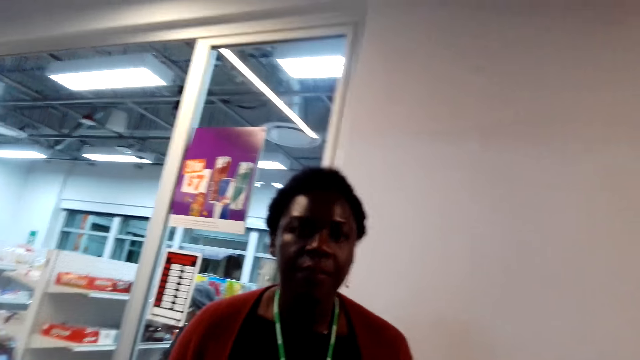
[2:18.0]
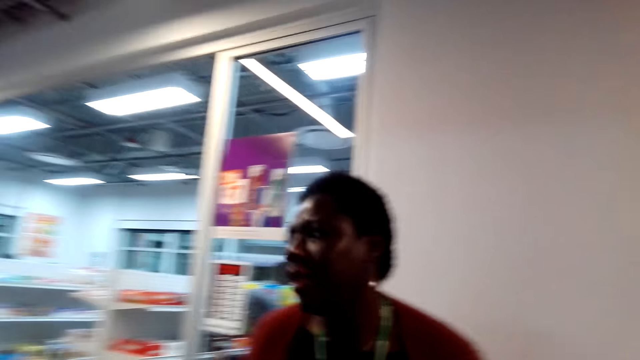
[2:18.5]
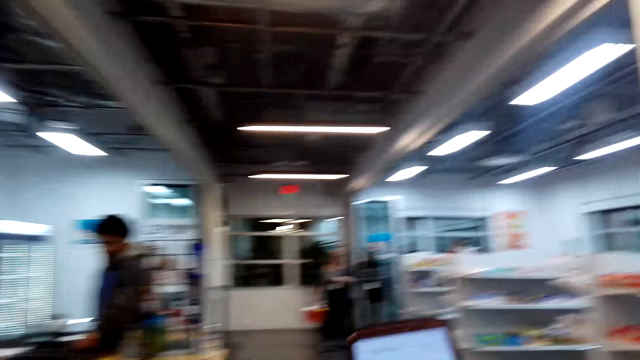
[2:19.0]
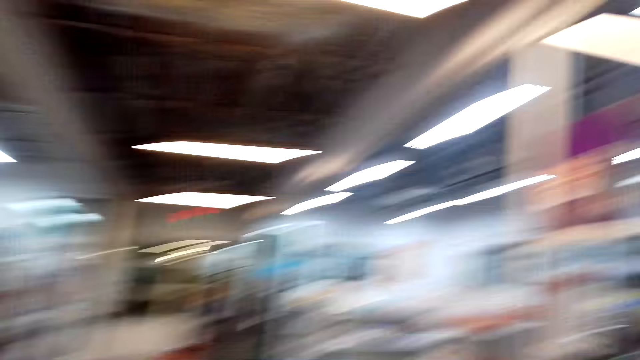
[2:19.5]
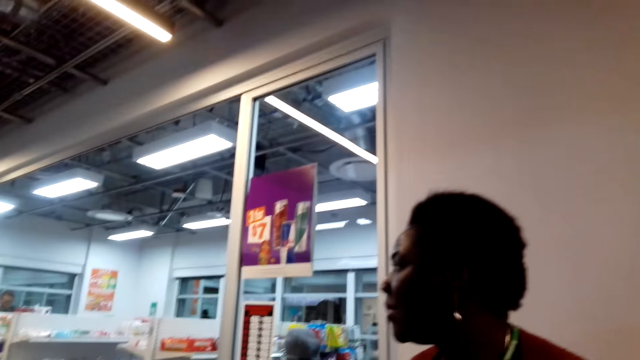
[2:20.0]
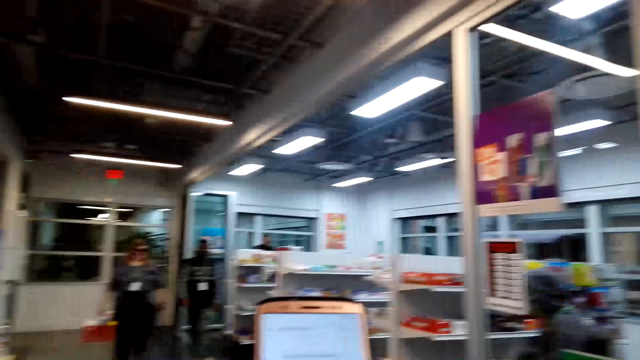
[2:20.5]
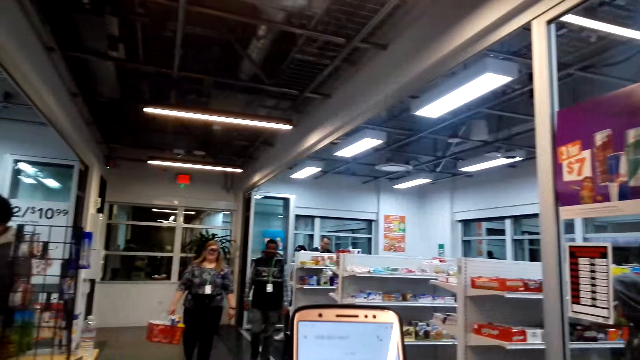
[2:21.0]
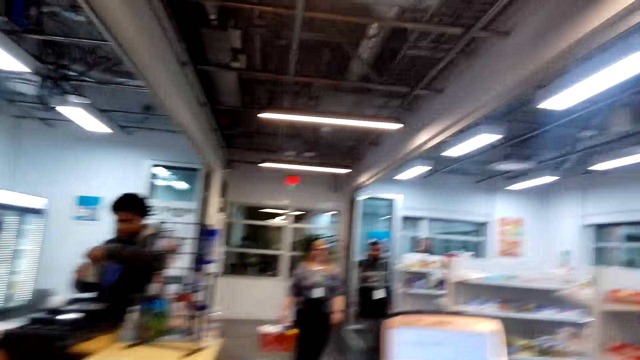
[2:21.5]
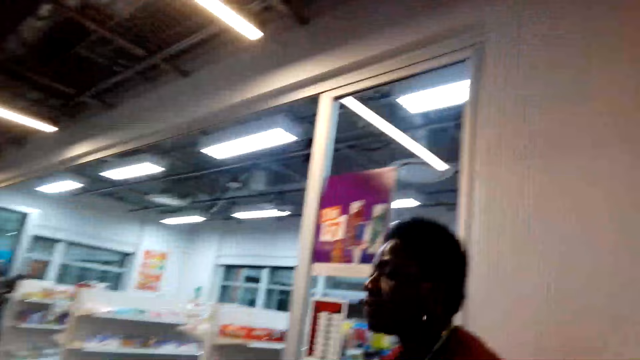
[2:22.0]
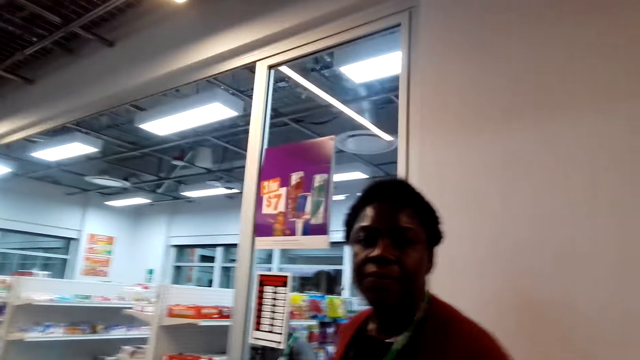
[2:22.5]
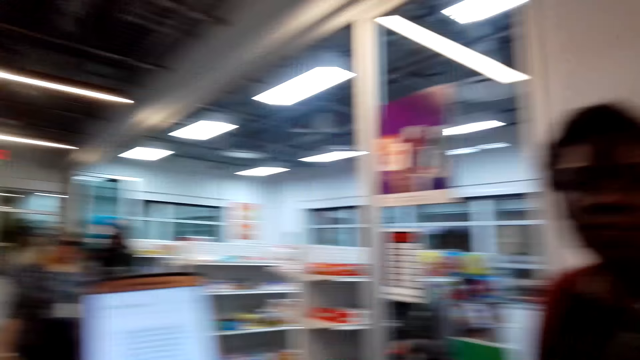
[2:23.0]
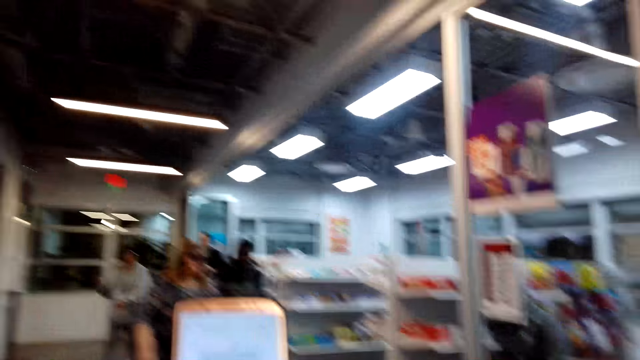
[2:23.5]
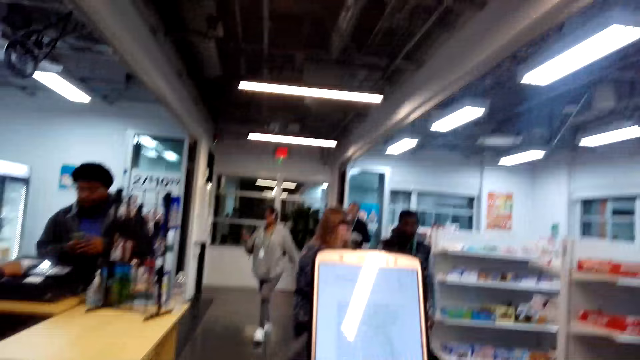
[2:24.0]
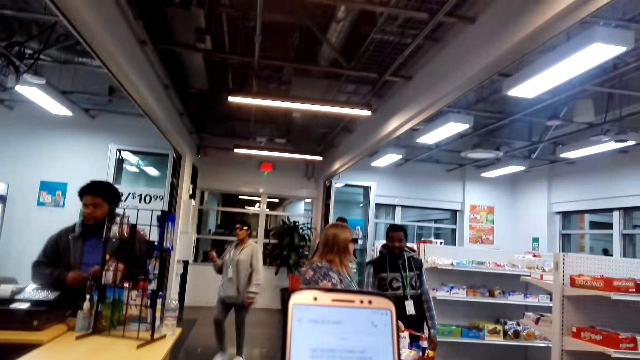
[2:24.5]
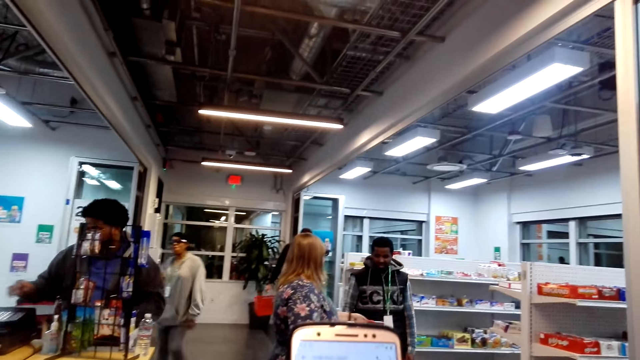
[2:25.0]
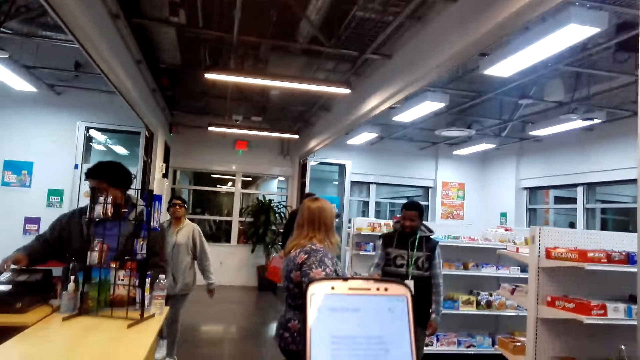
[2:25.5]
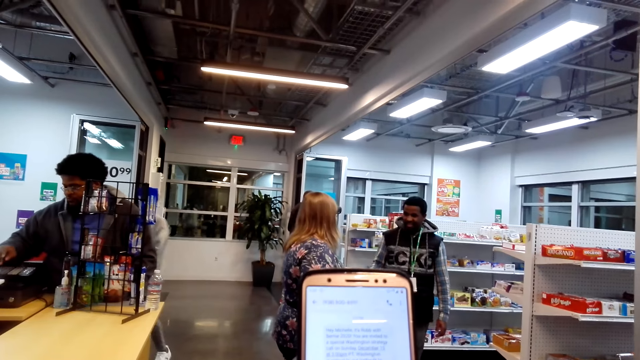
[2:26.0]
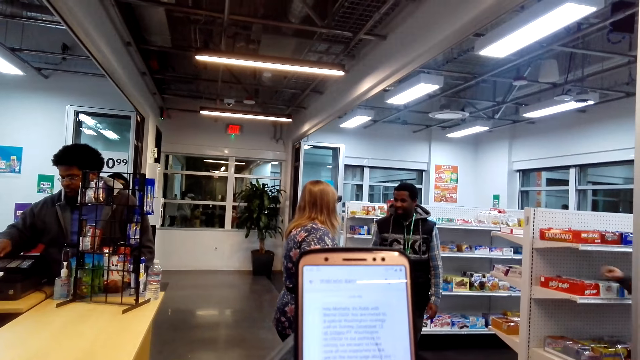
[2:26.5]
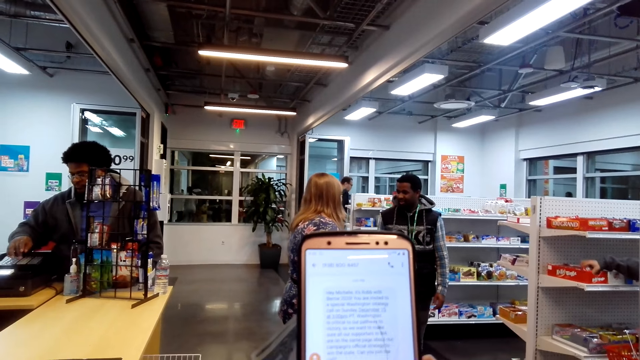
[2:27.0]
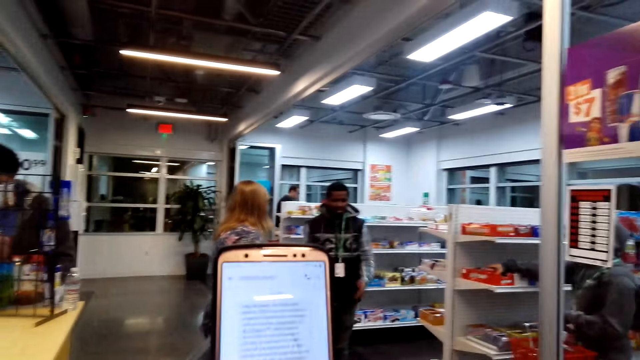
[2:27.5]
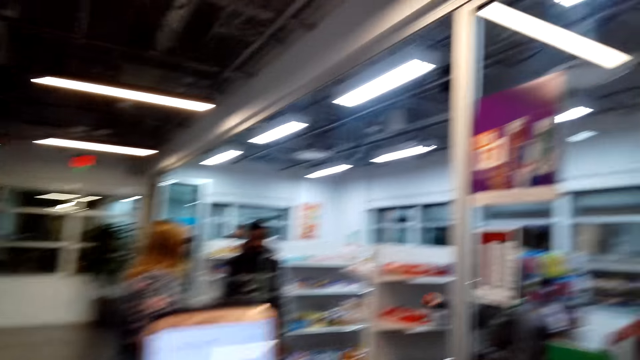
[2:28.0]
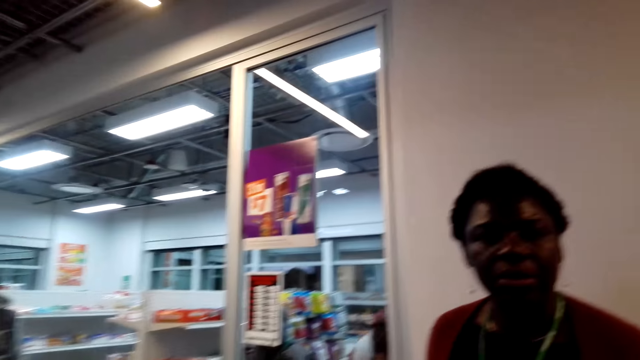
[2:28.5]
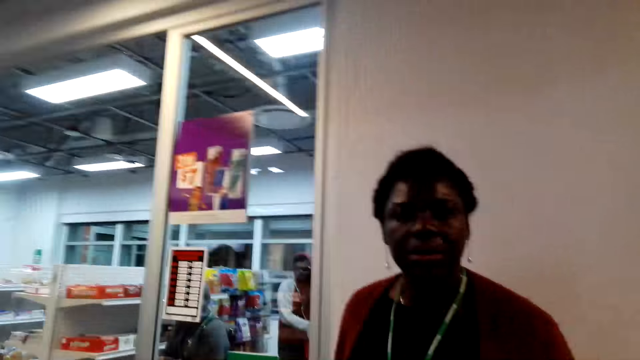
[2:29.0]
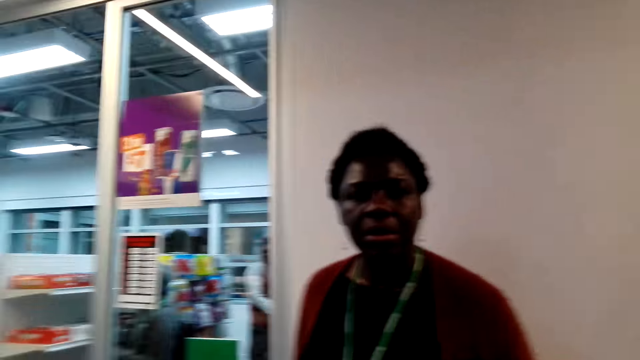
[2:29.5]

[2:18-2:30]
The camera wearer looks around. A woman walks. The camera wearer looks around. They use the phone. A man talks to the woman. Another man presses on the machine. The camera wearer looks around.

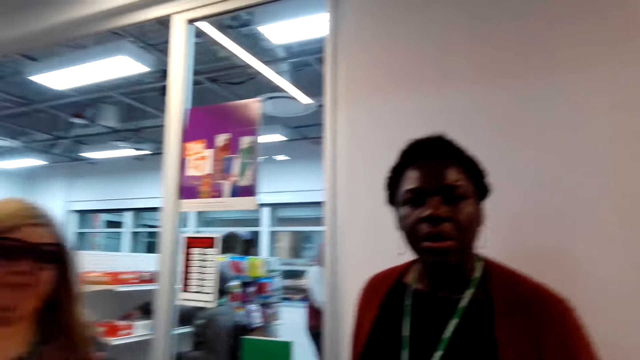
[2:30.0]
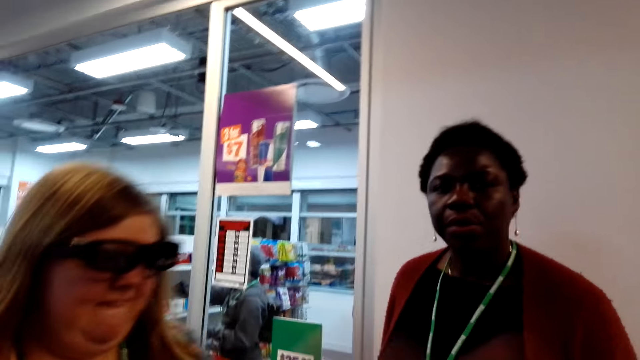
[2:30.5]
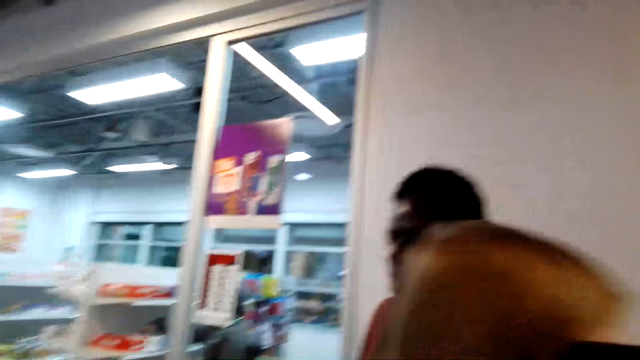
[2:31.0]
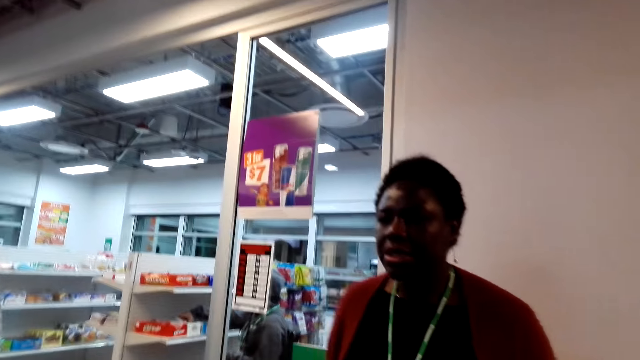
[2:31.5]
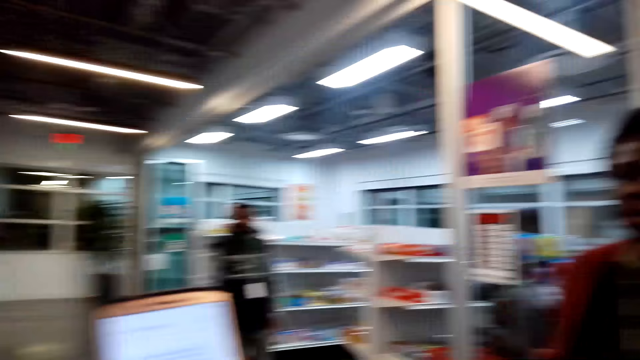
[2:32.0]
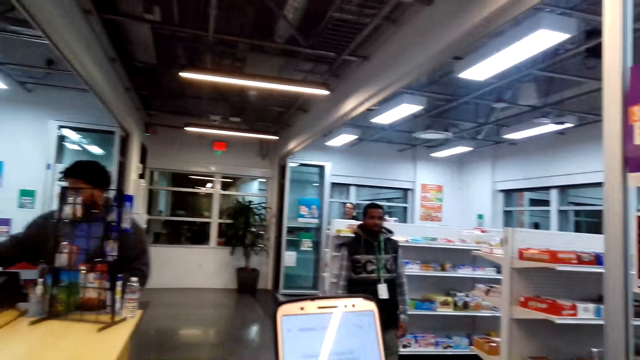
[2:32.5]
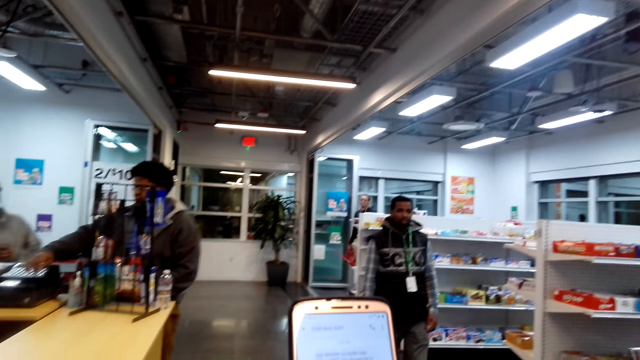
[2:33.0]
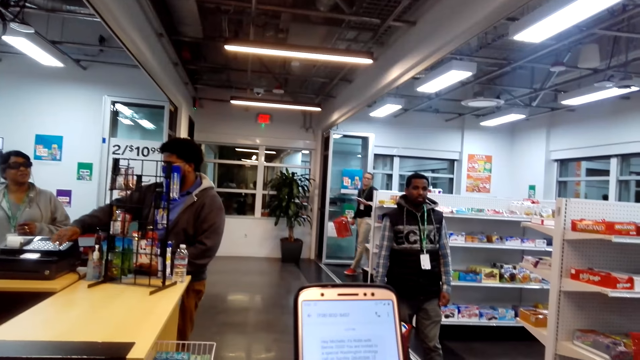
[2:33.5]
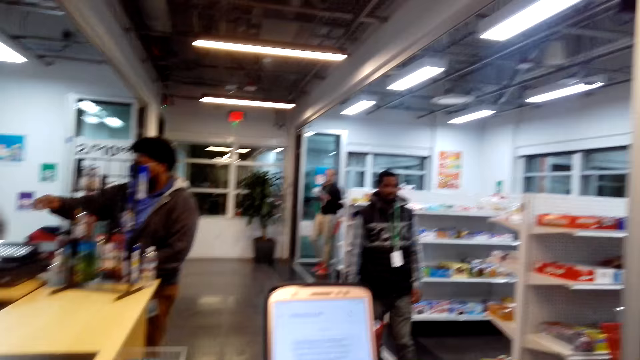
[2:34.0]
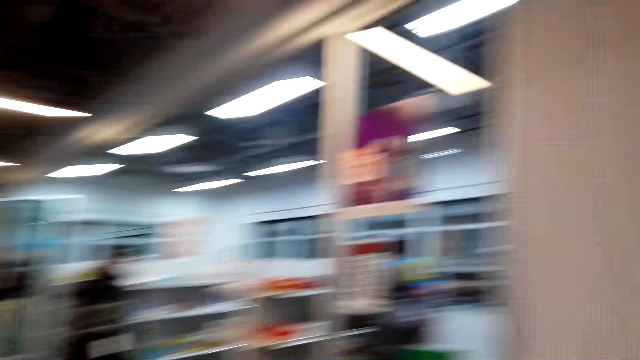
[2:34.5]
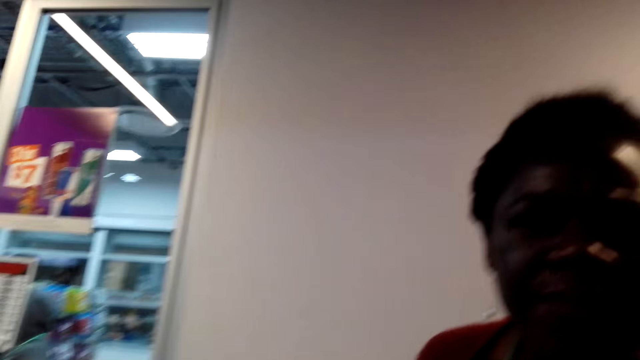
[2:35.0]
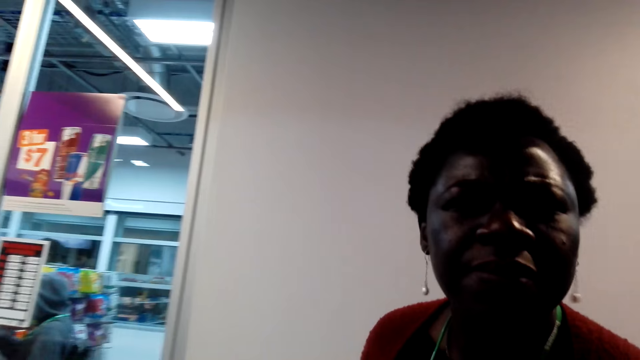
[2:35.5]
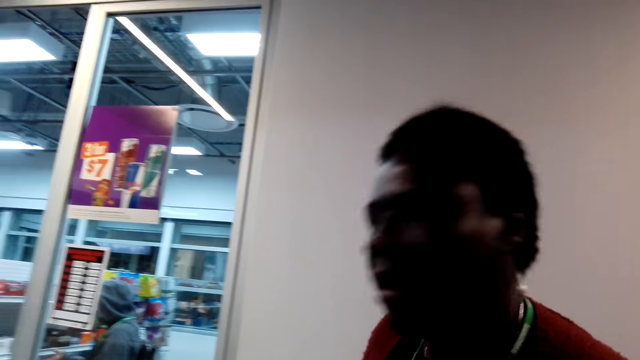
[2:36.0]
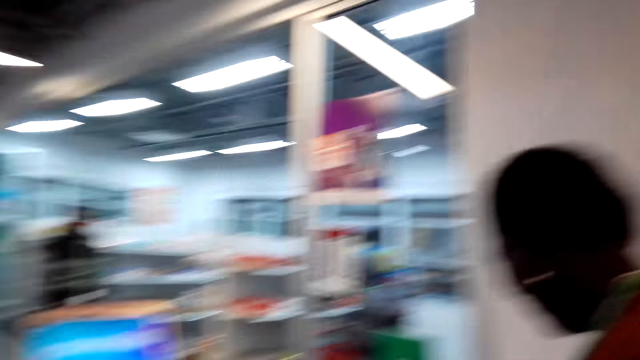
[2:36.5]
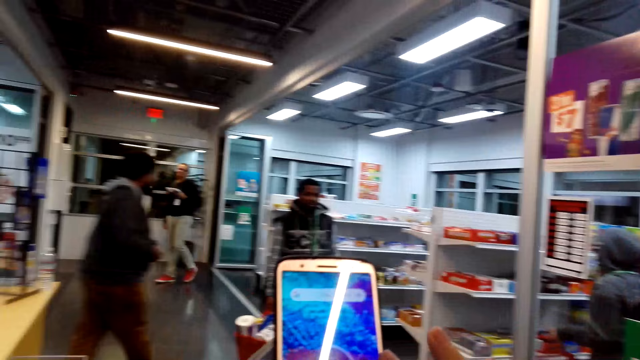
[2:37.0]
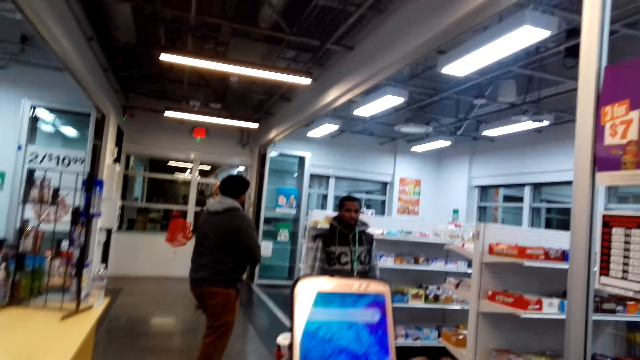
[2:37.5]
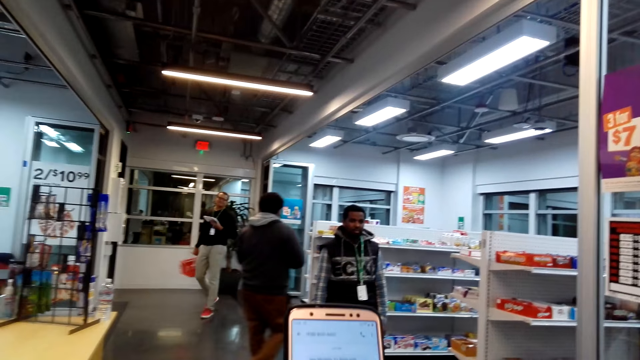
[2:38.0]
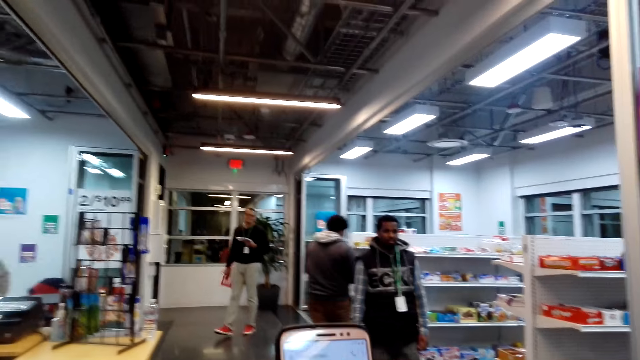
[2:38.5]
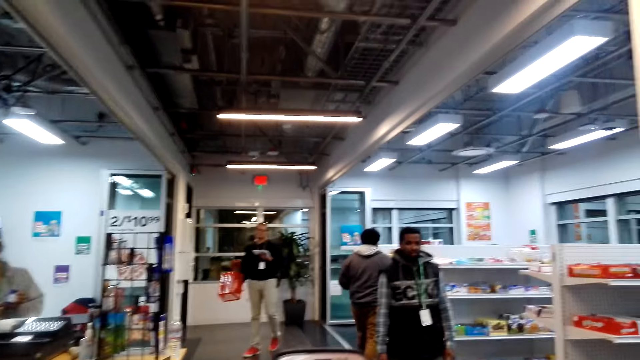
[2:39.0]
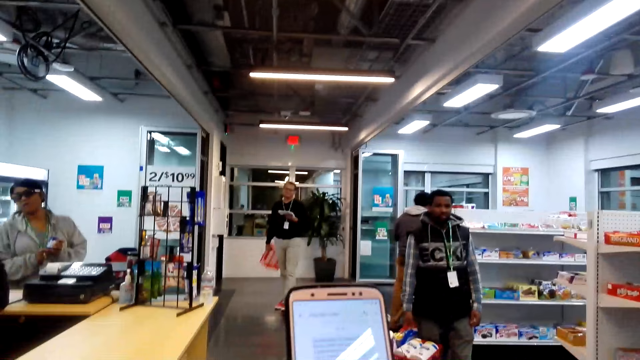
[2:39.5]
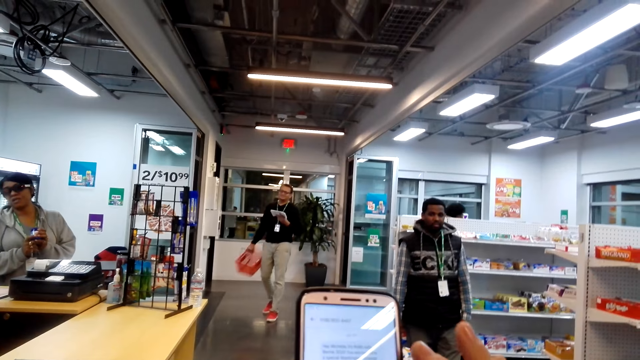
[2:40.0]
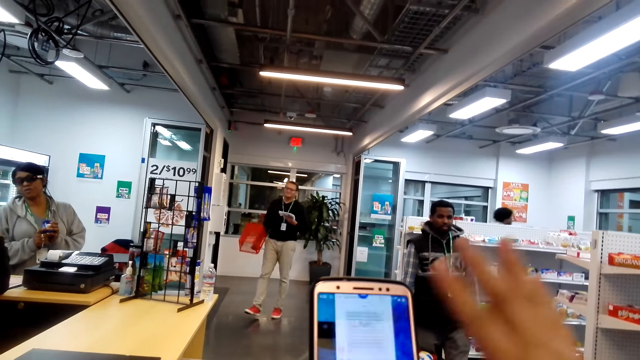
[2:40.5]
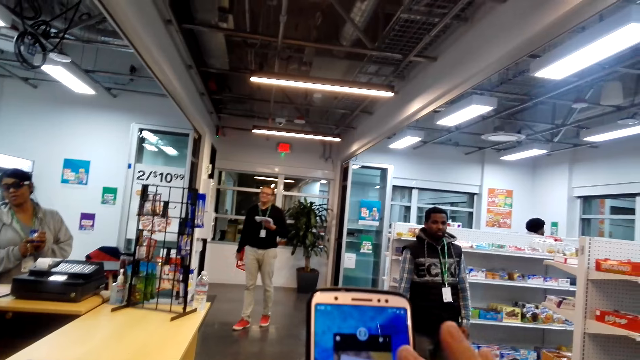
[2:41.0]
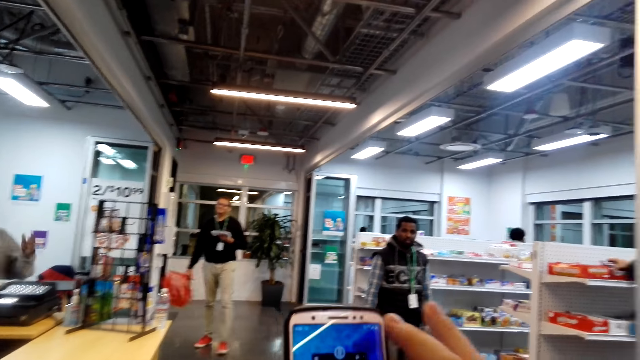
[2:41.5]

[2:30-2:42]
A woman walks past the camera wearer. Another woman talks to the camera wearer. The camera wearer looks around. A man walks in the supermarket. The second woman talks to the camera wearer. The camera wearer uses the phone. The man swings a basket.
